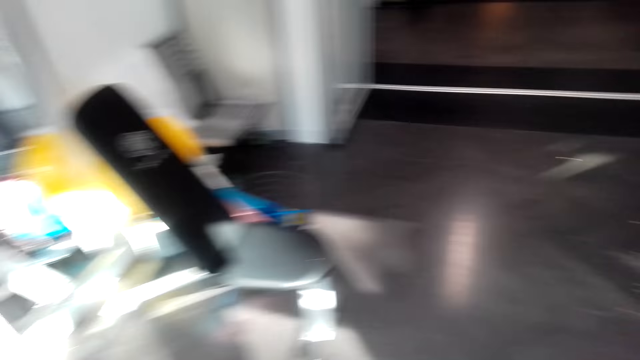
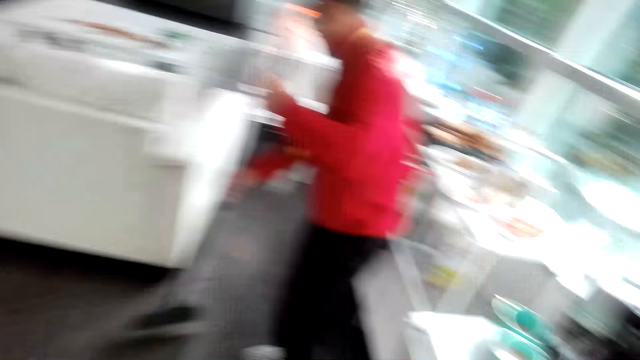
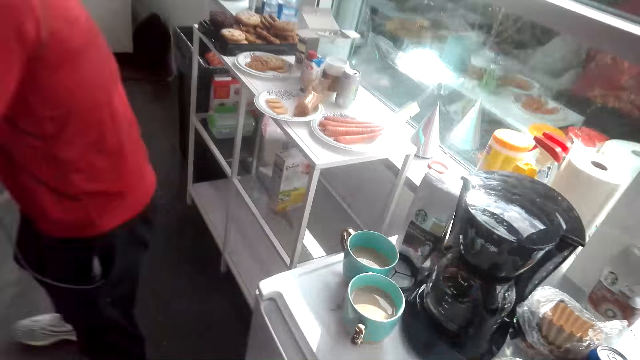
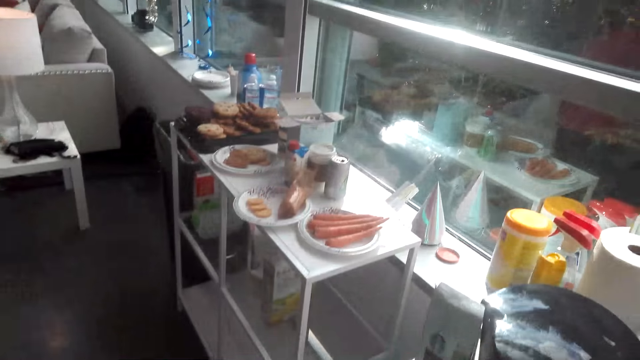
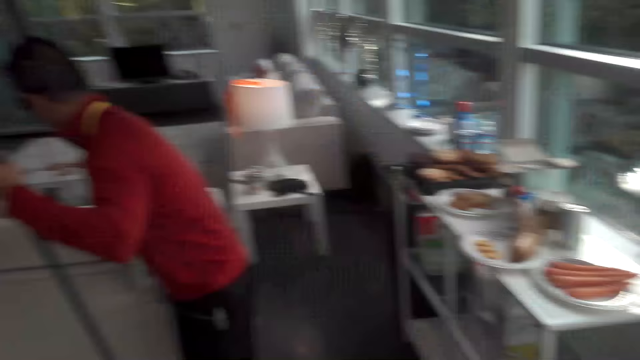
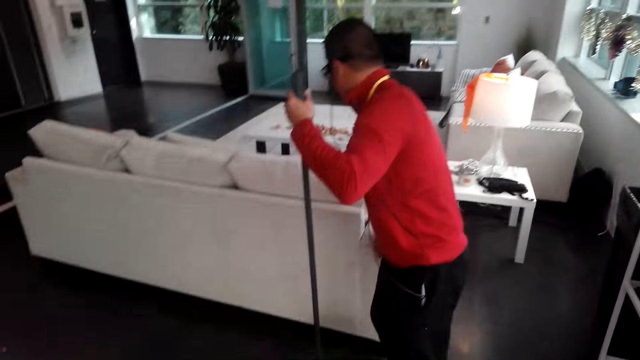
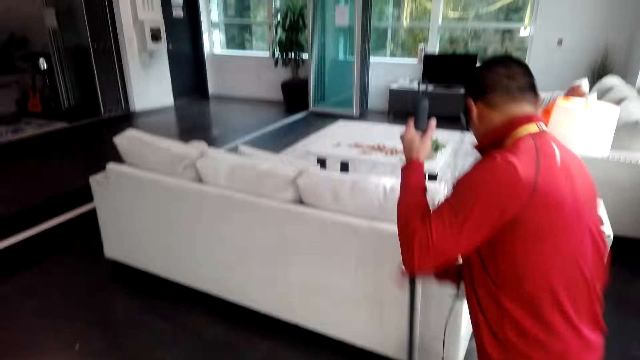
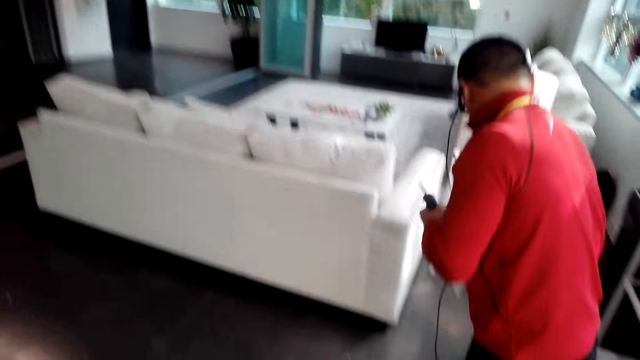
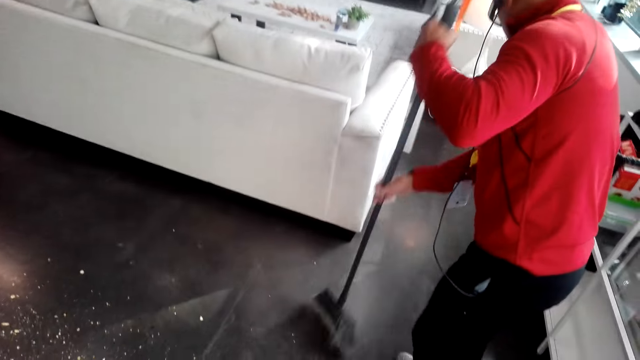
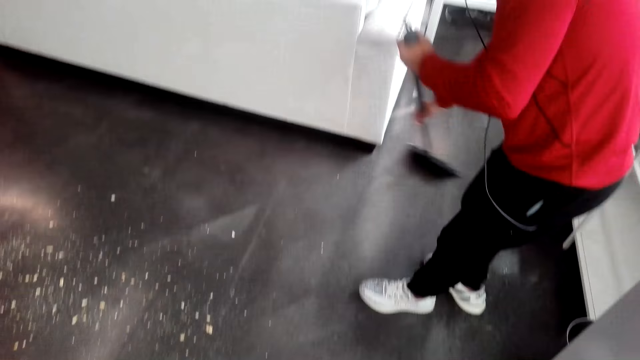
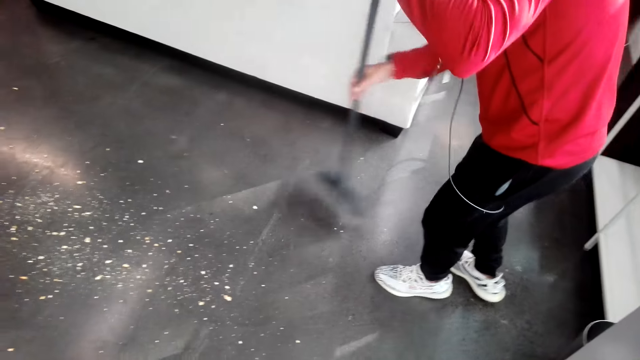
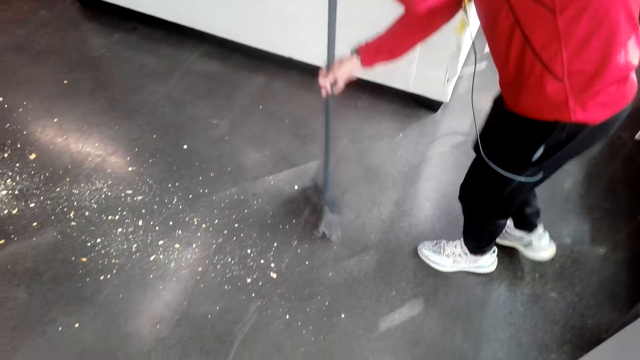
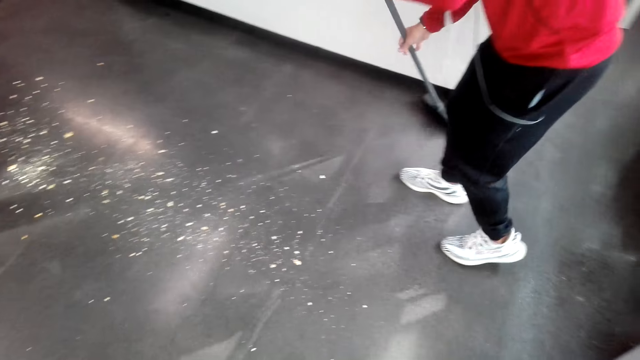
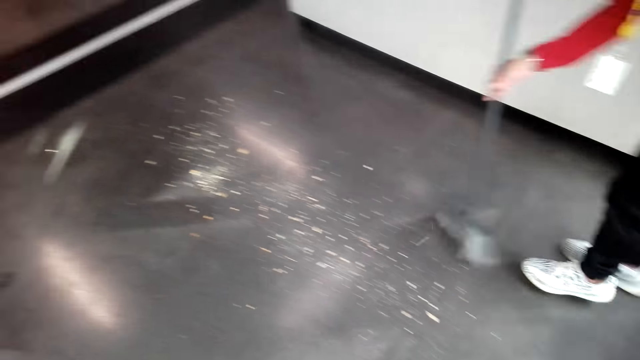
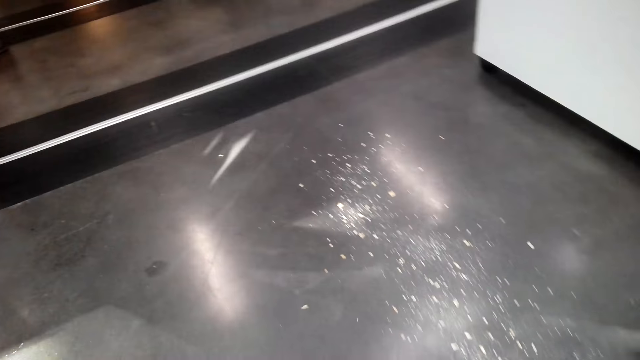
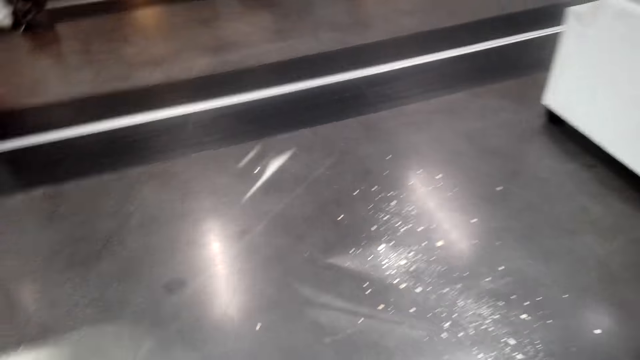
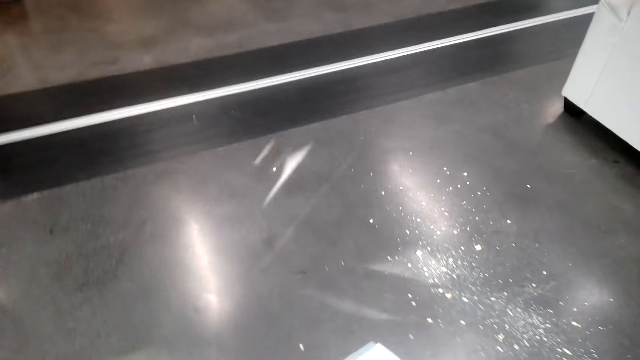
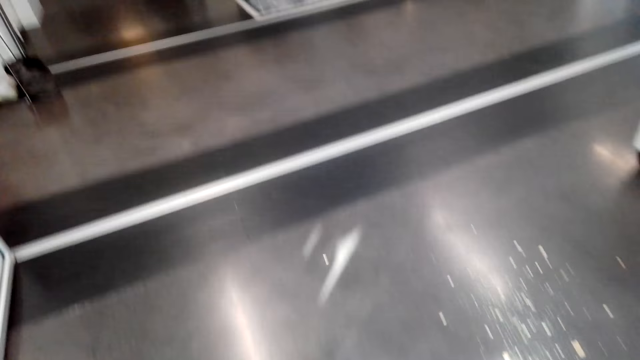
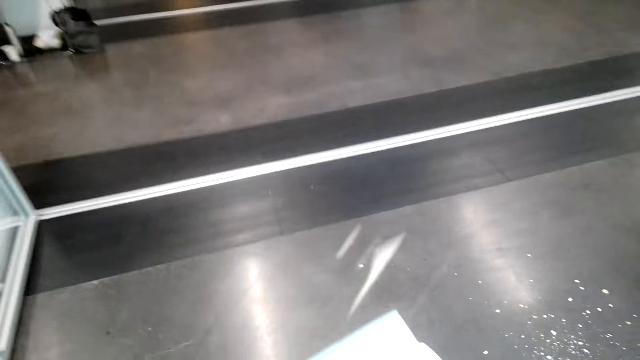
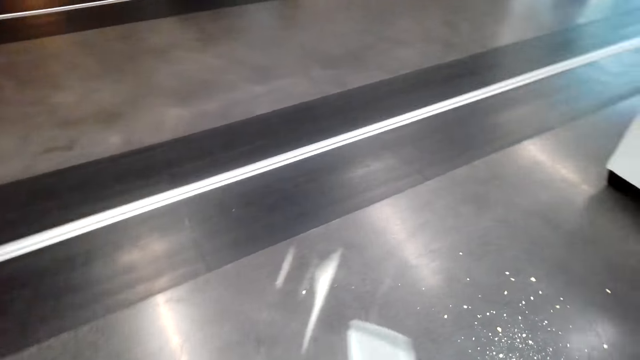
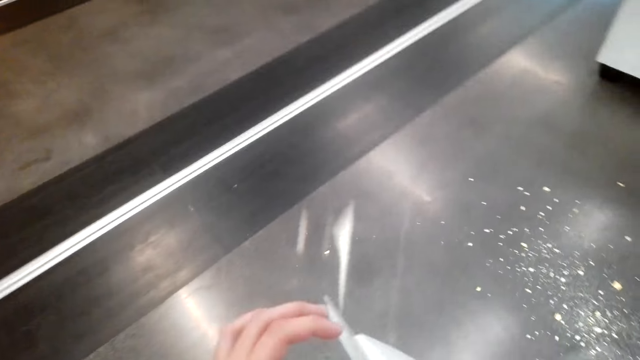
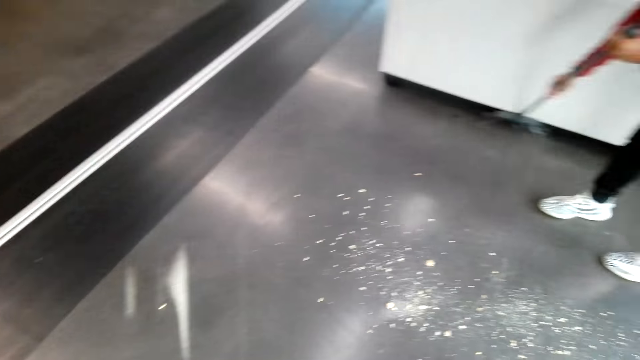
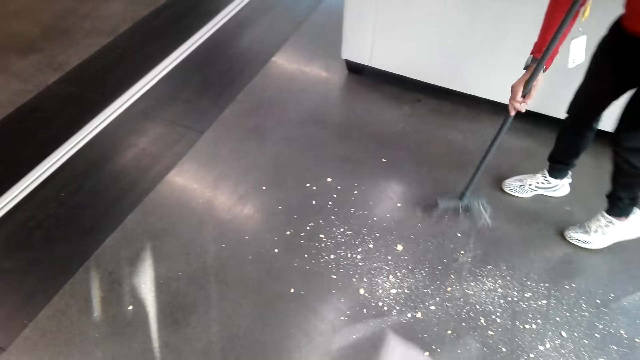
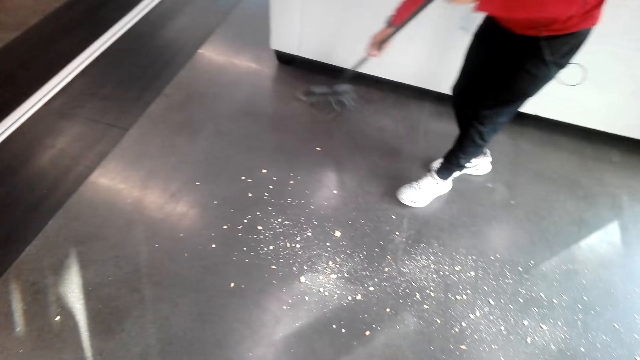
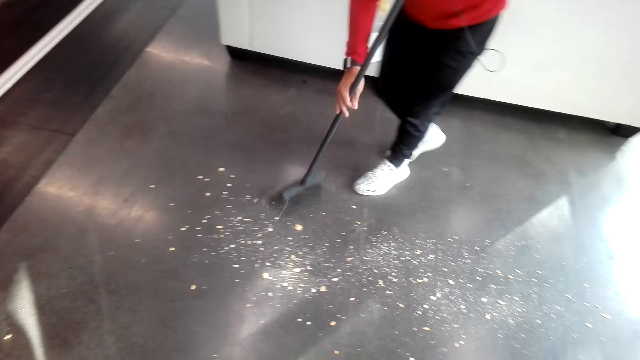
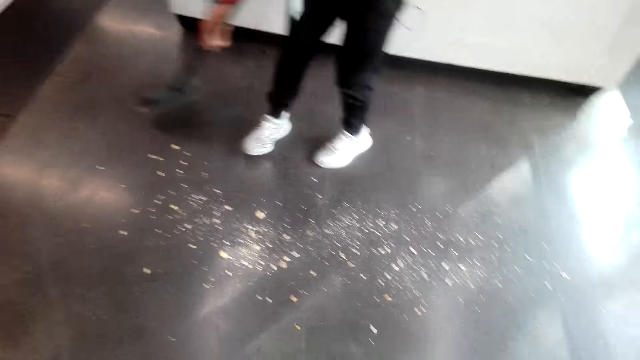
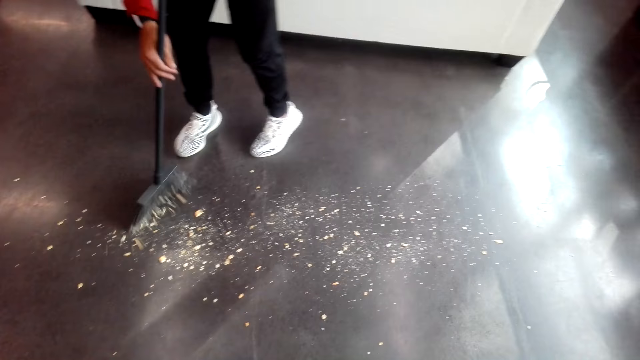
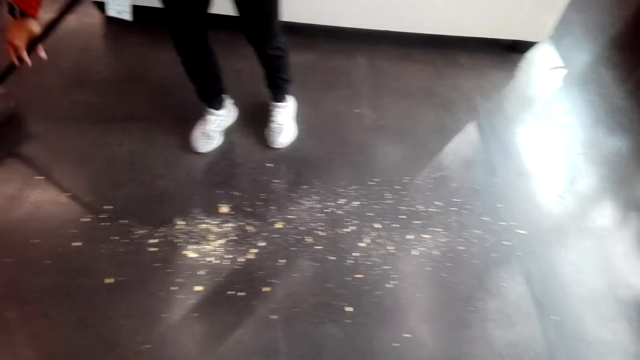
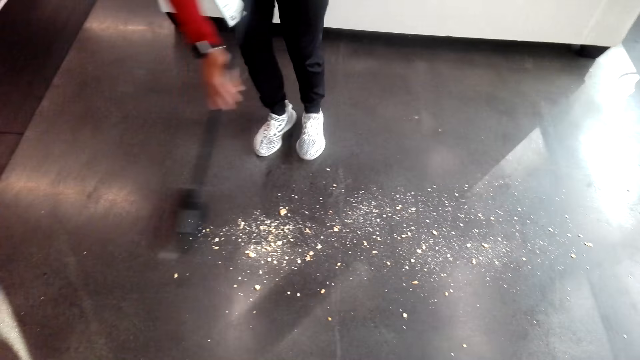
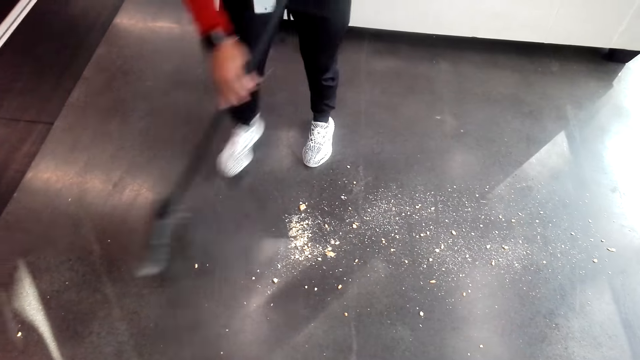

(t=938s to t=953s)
A man cleans the floor. The man sweeps the floor. The camera wearer walks away from the window. They hold the dustpan.

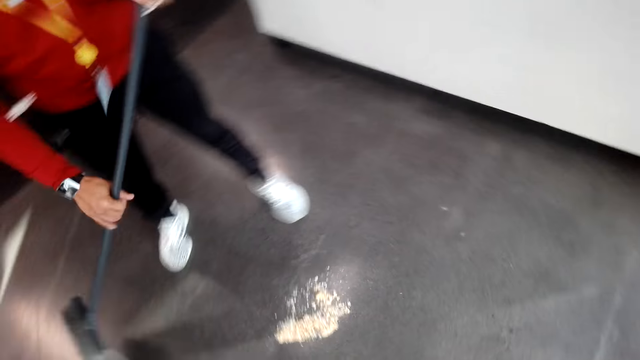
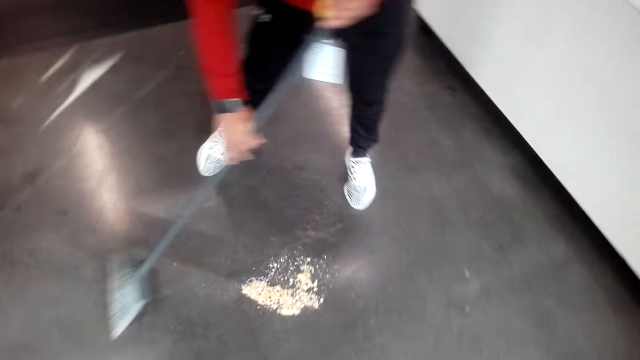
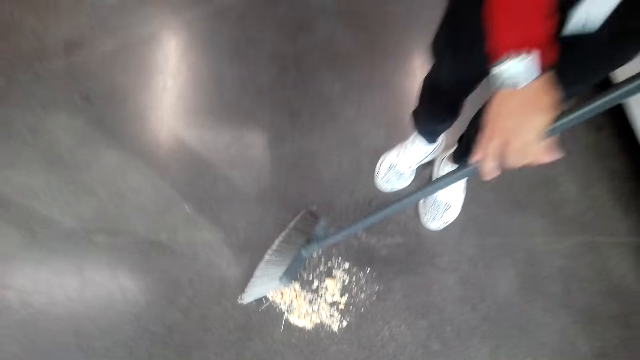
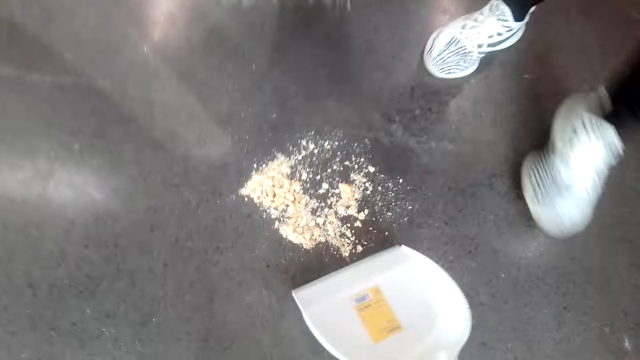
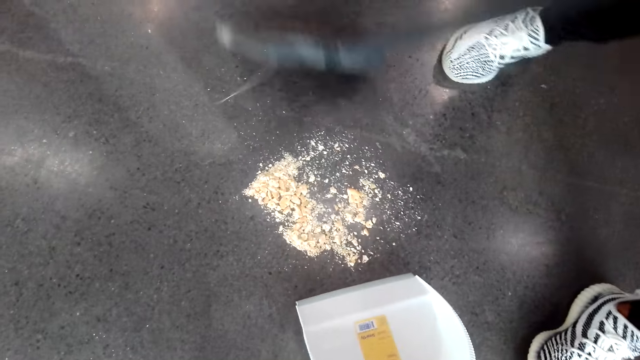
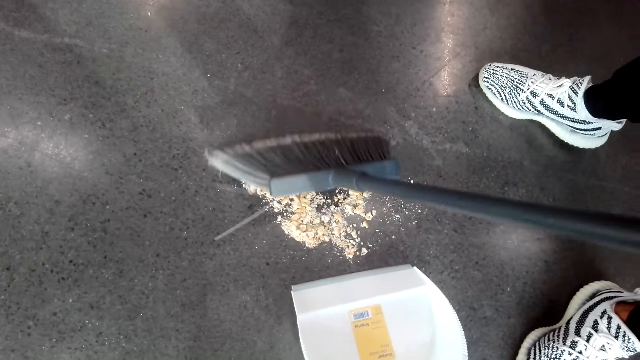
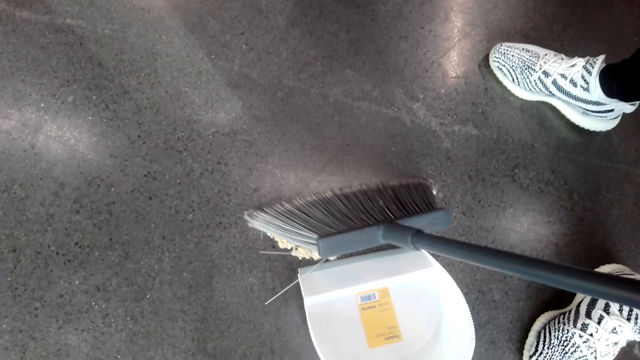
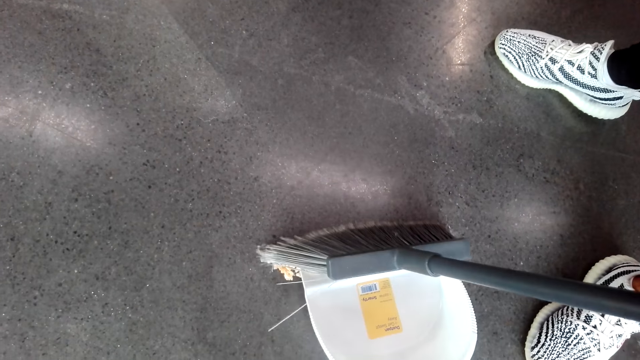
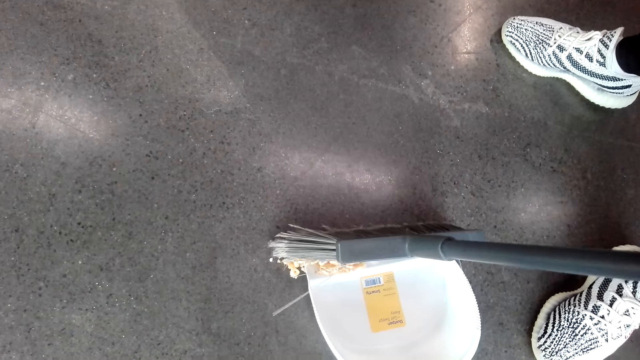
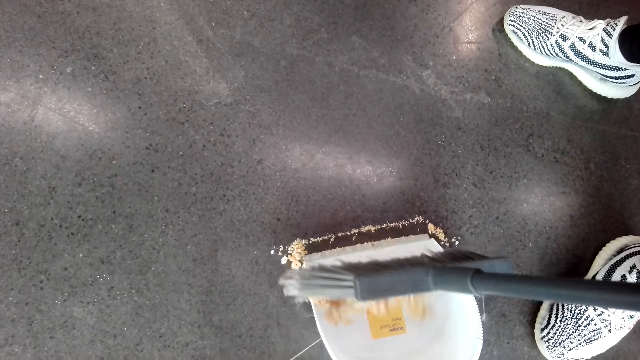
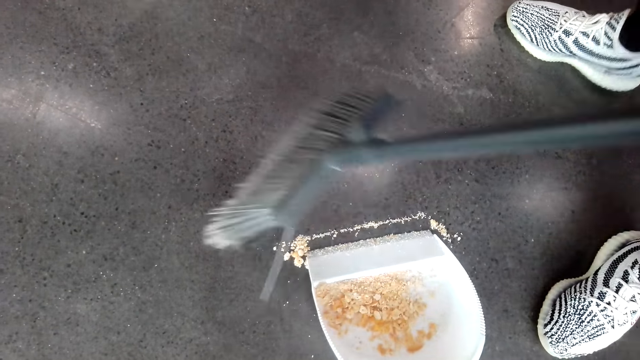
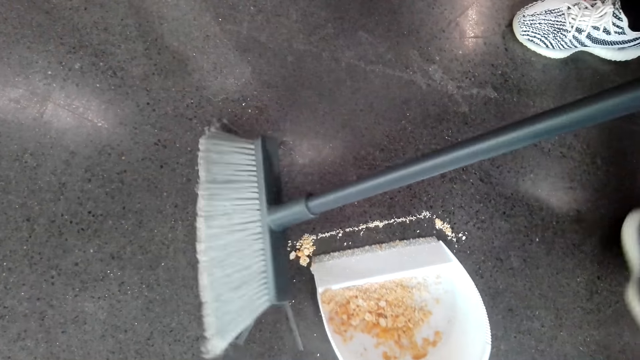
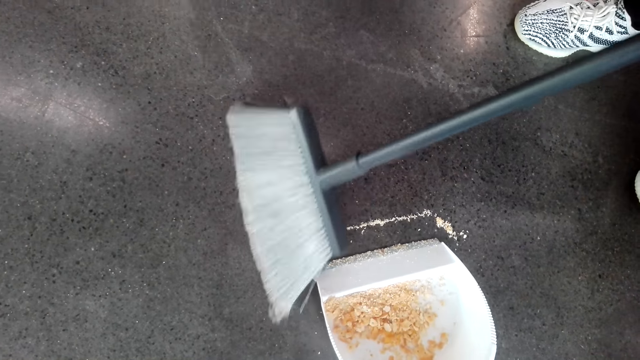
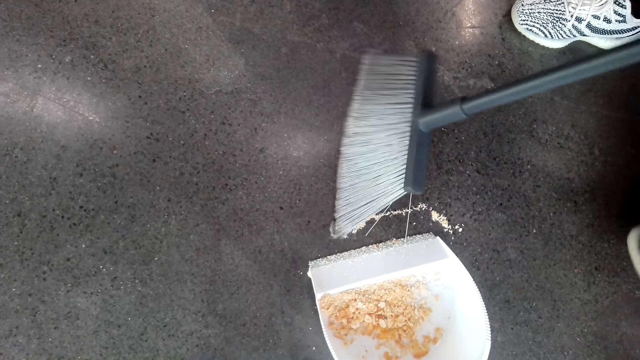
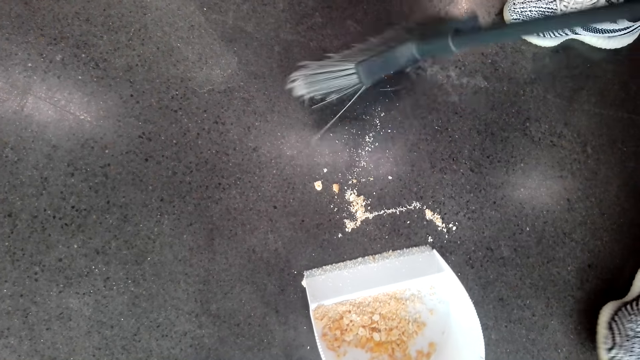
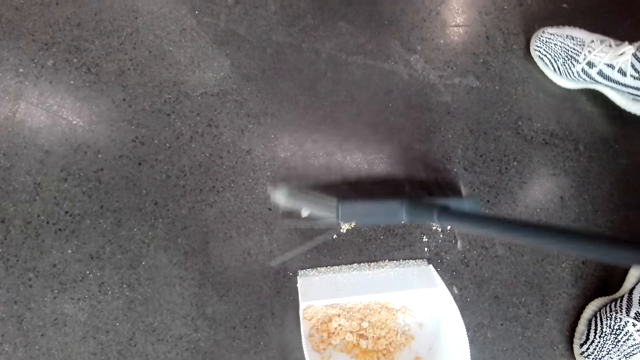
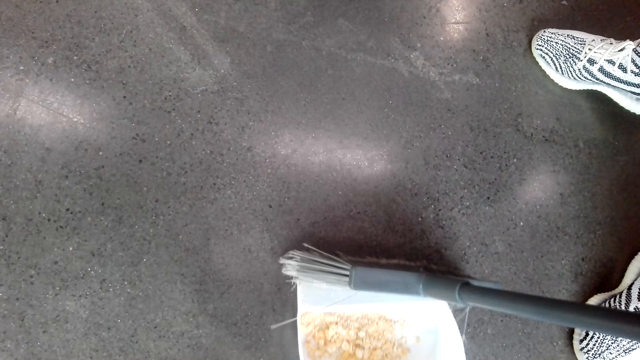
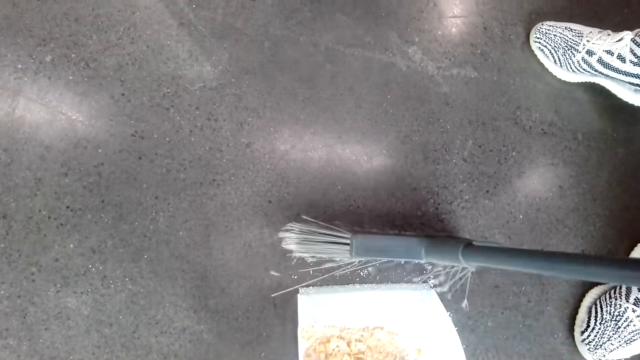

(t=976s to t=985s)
The camera wearer puts the dustpan on the floor. A man collects the dirt on the dustpan.
